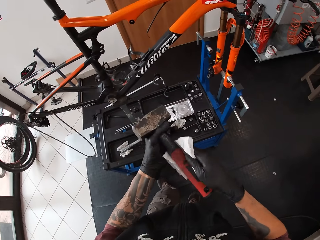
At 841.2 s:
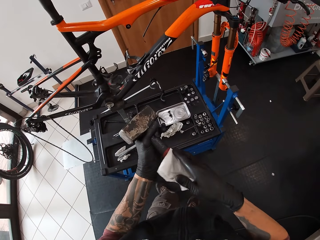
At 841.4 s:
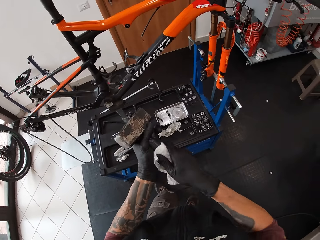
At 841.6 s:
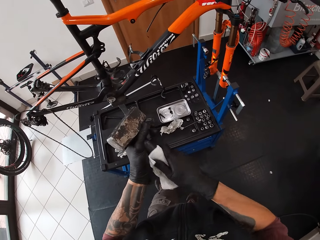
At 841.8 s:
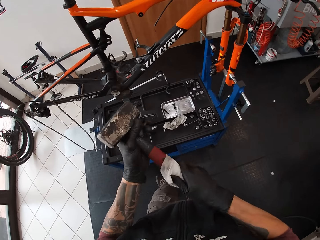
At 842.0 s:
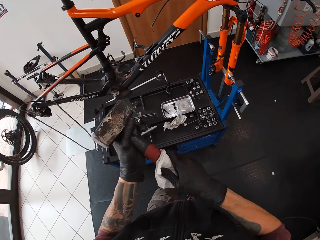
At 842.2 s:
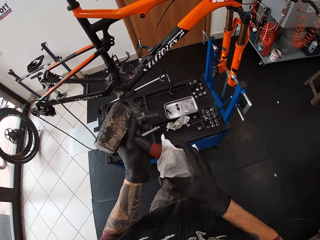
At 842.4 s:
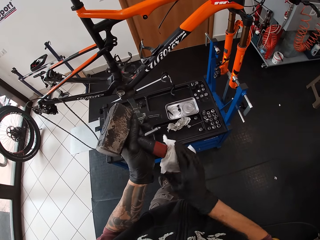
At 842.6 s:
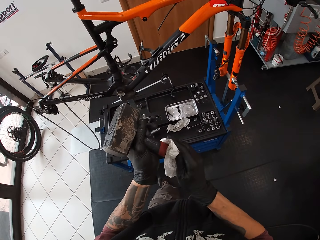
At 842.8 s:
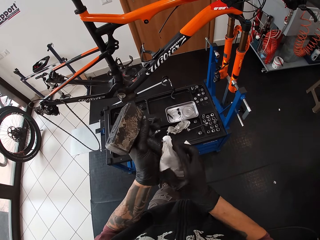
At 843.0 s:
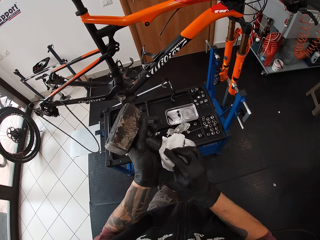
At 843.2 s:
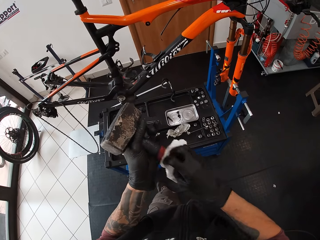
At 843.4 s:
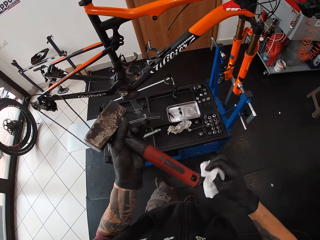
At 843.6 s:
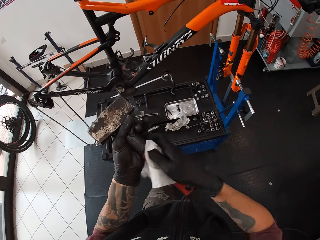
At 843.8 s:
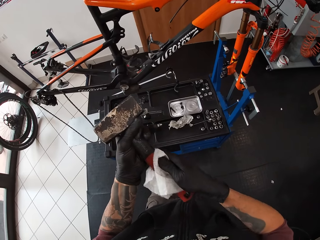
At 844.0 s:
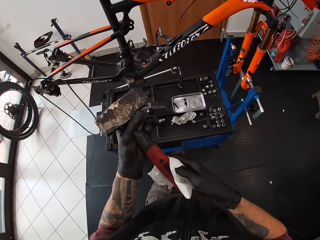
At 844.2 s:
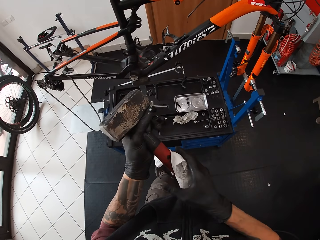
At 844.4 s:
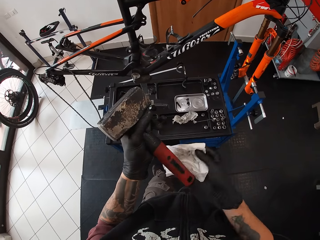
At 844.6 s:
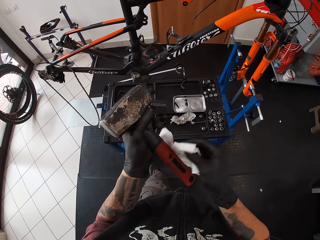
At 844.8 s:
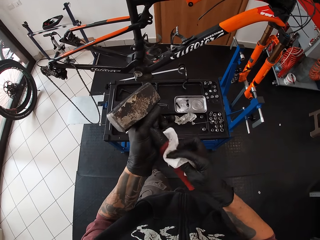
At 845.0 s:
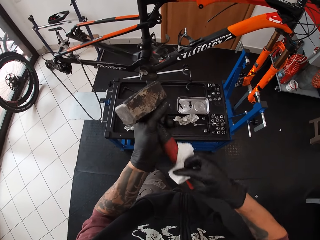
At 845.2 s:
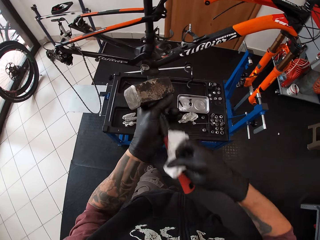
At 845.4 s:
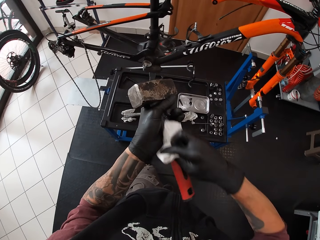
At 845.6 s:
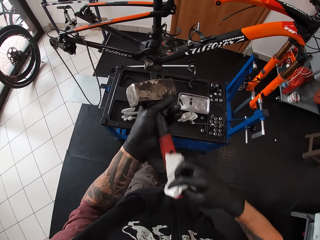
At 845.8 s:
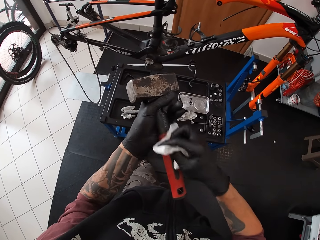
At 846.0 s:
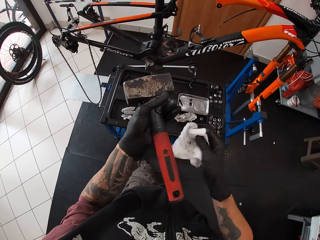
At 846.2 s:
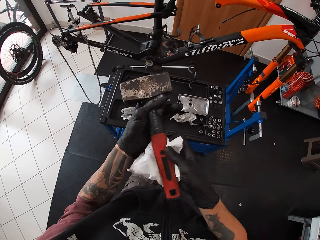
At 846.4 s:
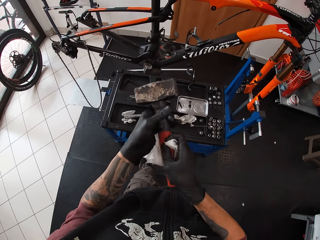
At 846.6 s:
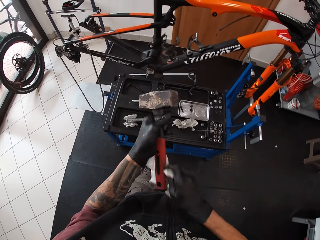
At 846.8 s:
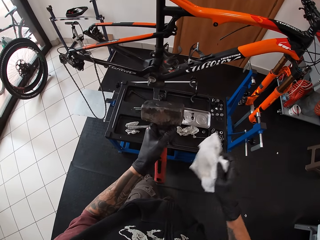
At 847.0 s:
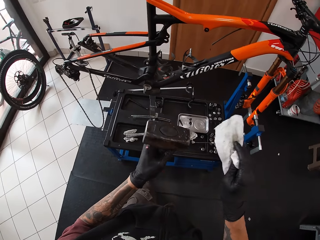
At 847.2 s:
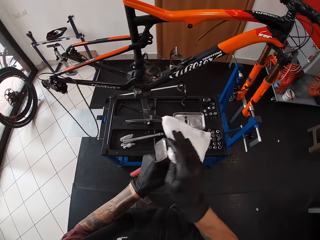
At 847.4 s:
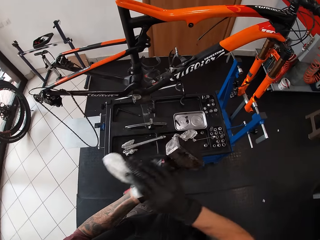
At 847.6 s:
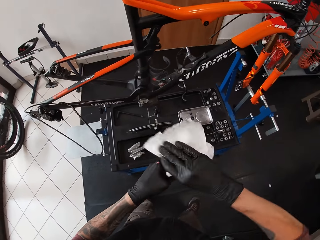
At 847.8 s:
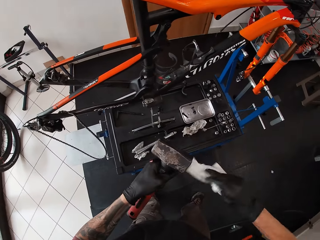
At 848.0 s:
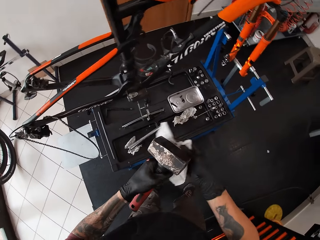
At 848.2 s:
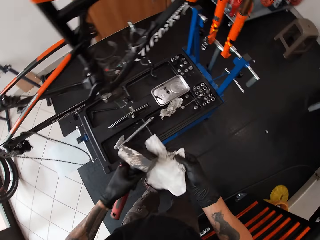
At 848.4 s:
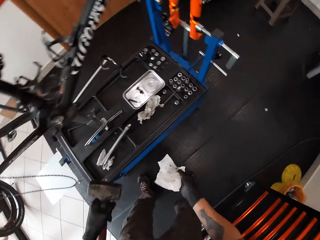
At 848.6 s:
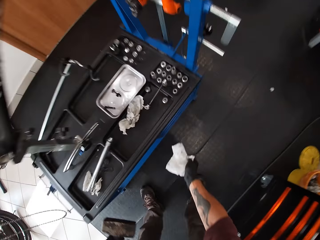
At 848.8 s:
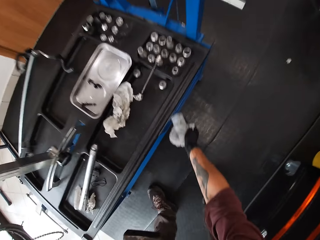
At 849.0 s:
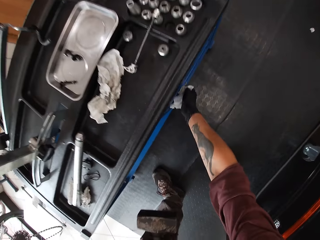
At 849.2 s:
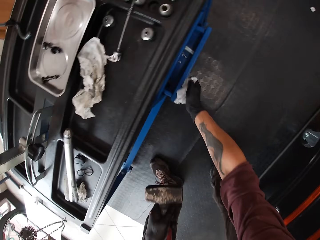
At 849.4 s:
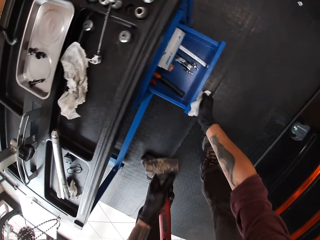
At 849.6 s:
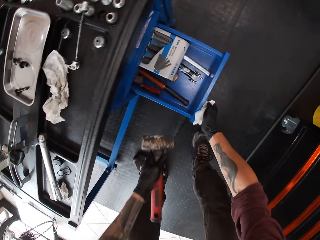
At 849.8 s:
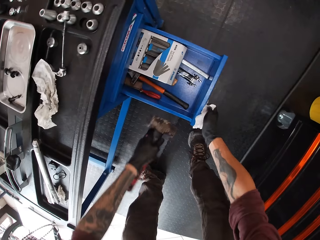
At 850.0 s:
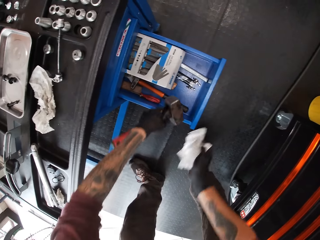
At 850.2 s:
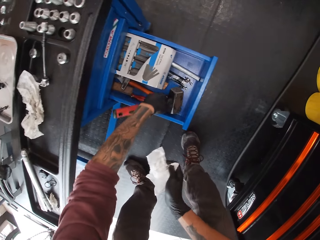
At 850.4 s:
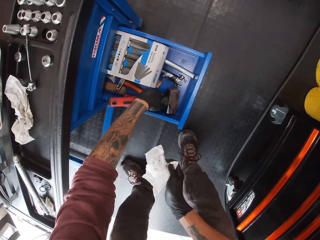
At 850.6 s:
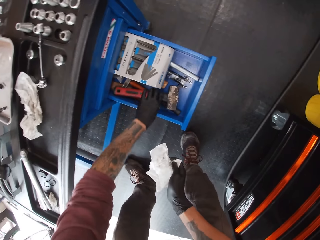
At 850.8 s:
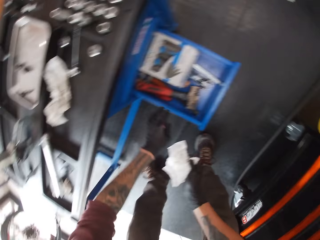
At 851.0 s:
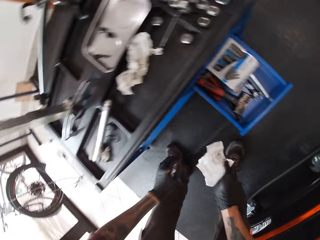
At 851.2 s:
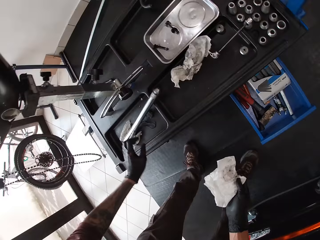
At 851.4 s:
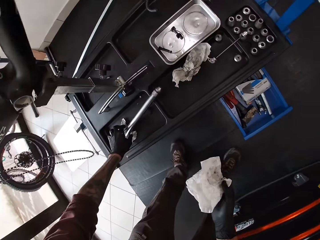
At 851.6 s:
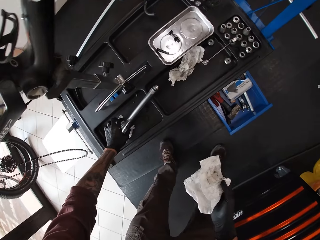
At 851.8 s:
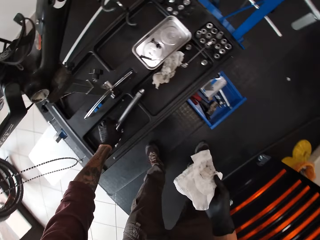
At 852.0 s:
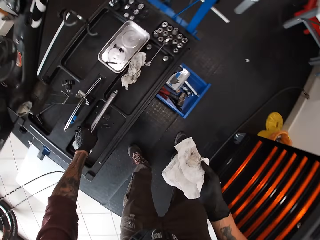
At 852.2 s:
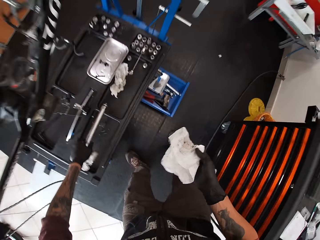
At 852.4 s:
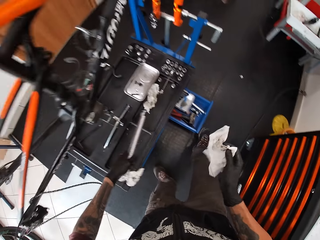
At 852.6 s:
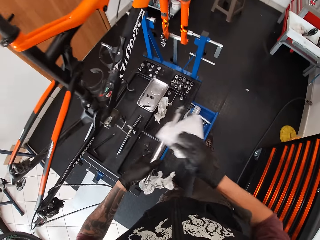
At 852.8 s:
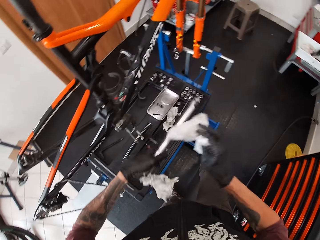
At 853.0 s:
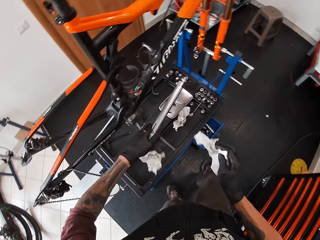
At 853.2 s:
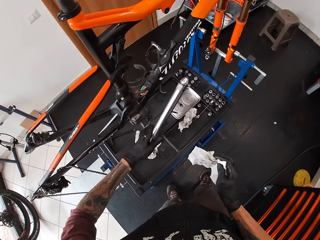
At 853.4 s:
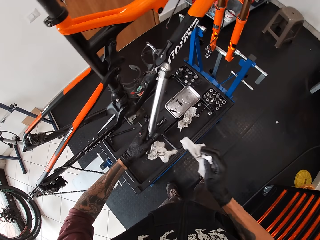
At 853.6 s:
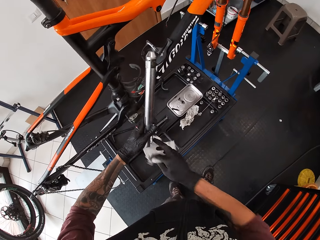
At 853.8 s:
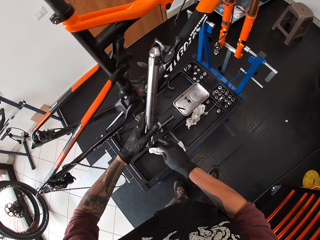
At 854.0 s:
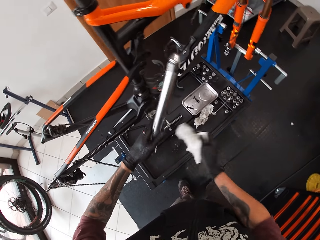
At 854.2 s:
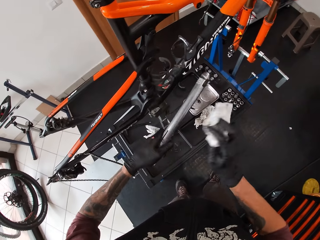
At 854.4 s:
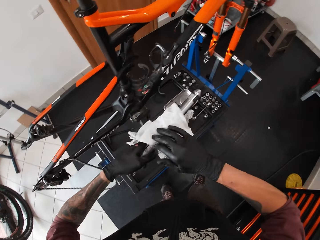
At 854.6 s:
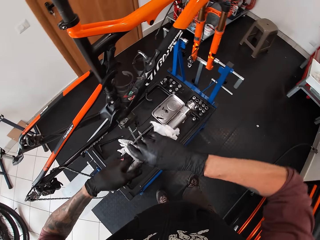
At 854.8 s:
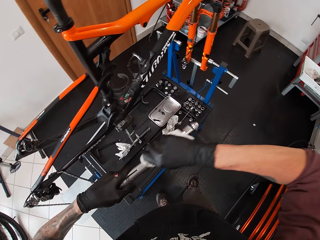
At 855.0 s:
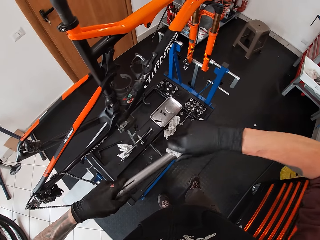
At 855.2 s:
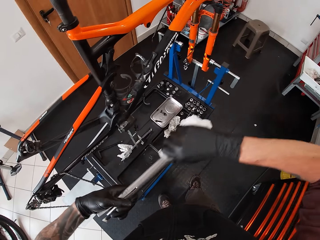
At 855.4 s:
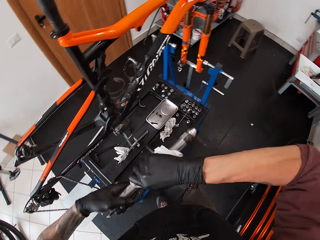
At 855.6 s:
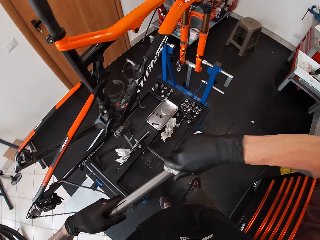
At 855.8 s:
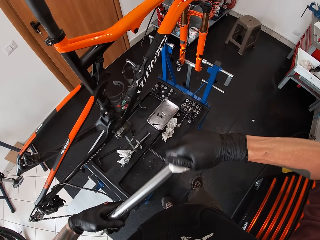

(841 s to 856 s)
The camera wearer cleans the hammer on his left gloved hand with the tissue on his right gloved hand. He opens a drawer with the tissue on his right gloved hand. He drops the hammer in the drawer with his left gloved hand. He picks up a suspension fork or metal from the tool tray with his left gloved hand. He closes the drawer with his right leg. He wipes the metal with the paper wipe in hand. He removes a tissue on the suspension fork with his right gloved hand. He drops the paper wipe hanging on the metal's end. He cleans the suspension fork on his left gloved hand with the tissue on his right gloved hand.

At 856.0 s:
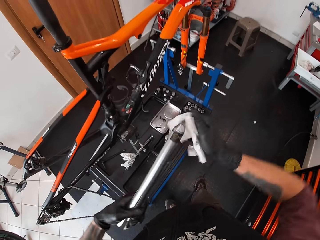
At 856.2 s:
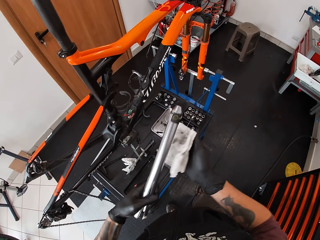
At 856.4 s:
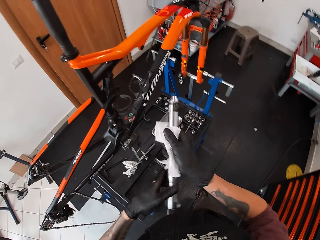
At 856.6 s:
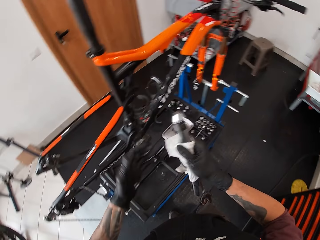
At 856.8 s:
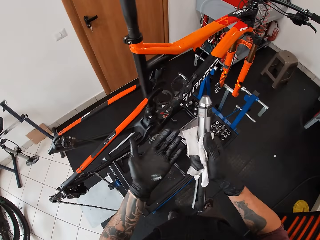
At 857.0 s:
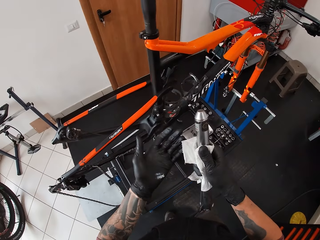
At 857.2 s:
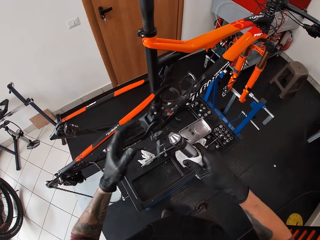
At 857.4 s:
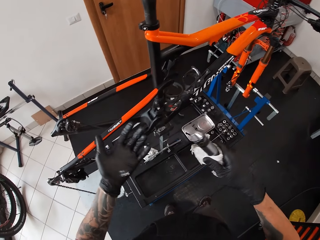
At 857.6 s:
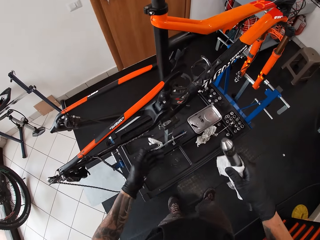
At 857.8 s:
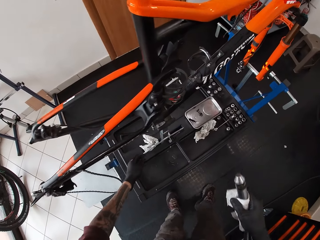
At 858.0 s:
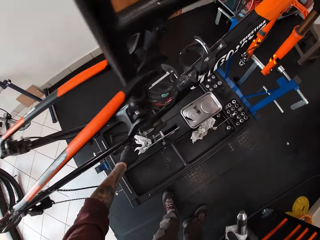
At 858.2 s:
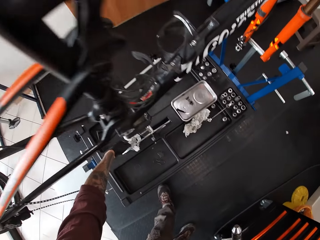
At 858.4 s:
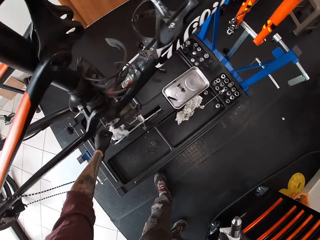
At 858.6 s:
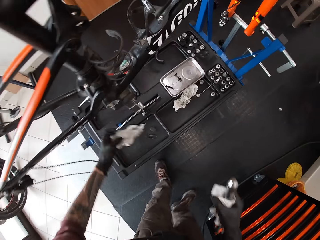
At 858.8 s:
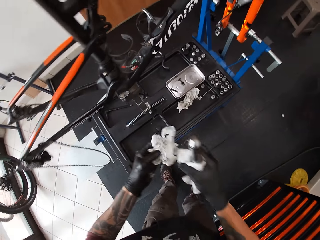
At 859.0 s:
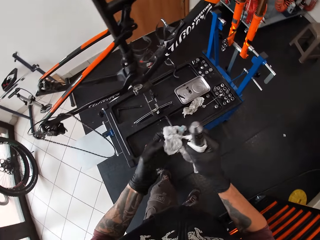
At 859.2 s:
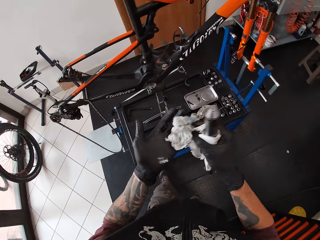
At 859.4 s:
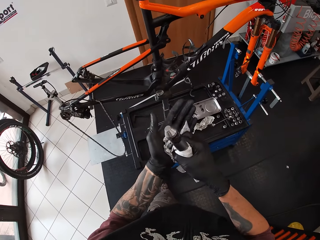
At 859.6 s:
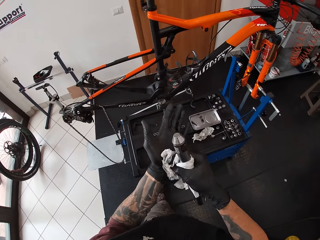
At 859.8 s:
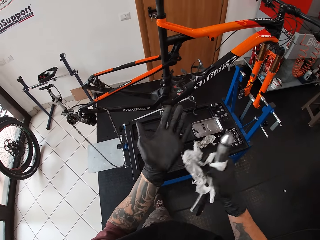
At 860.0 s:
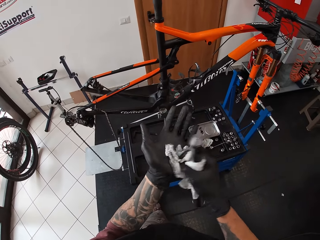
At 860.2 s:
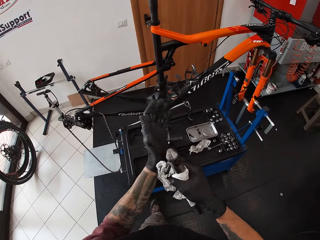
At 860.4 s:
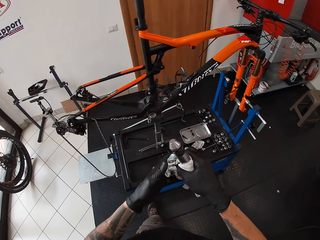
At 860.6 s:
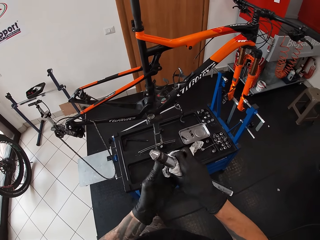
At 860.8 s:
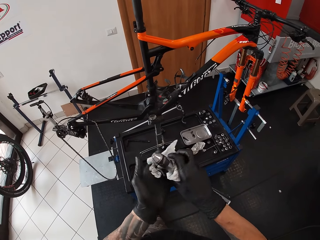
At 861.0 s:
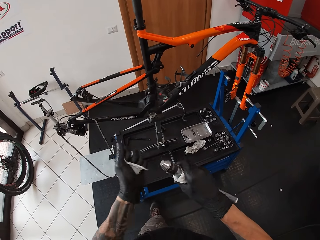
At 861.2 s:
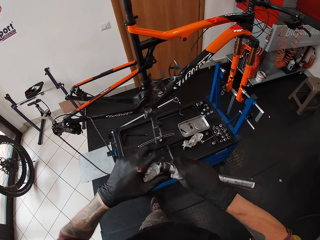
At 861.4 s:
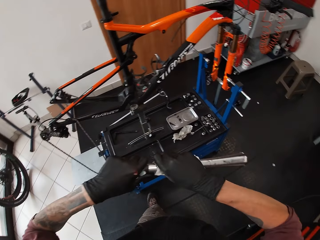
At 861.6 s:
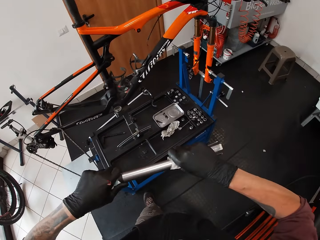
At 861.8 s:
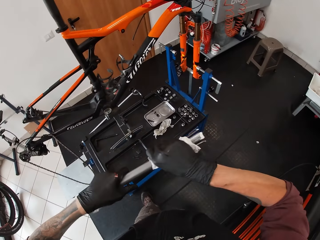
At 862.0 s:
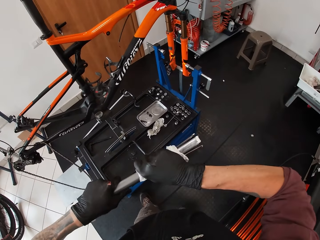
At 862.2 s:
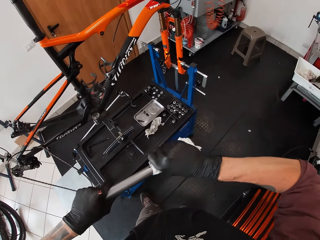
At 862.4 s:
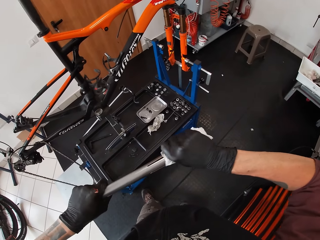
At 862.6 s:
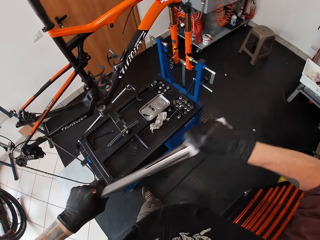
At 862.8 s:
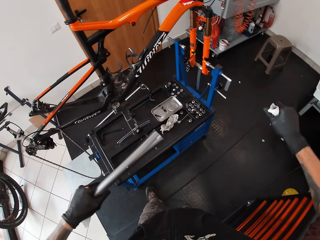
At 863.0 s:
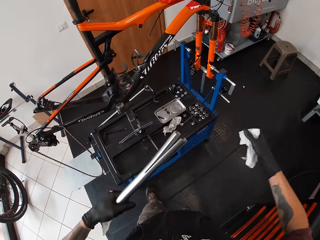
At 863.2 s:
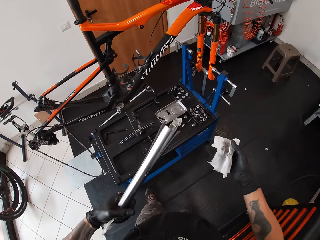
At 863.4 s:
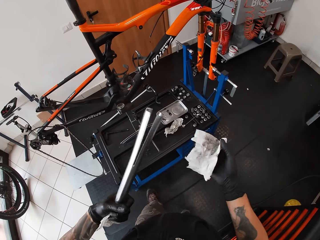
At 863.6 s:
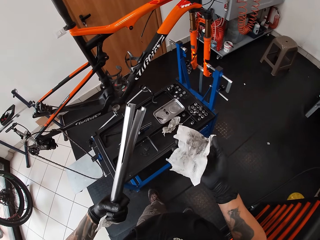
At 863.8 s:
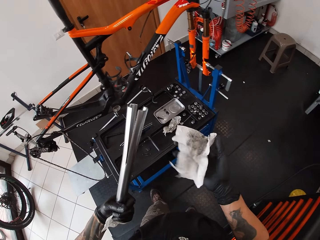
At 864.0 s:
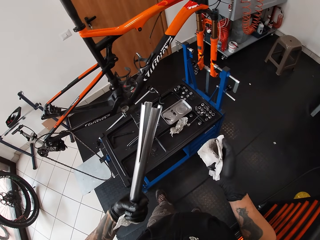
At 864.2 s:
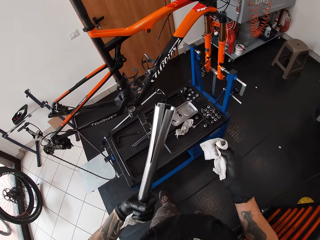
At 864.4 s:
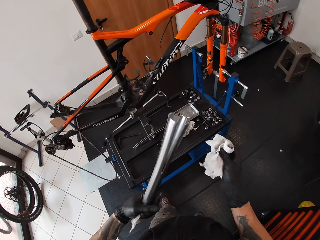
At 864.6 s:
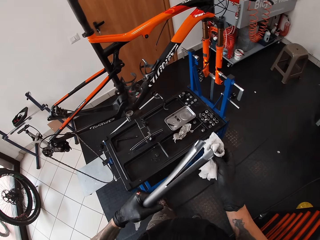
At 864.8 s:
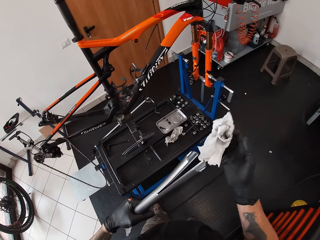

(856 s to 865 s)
The camera wearer stares at his left hand glove. He picks up the tissue from the tool tray with his left gloved hand. He passes the tissue from his left gloved hand to his right gloved hand. He cleans his left gloved hand with the tissue on his right gloved hand. He passes the tissue from his right gloved hand to his left gloved hand. He folds the paper wipe in his left hand. He cleans the suspension fork on his left gloved hand with the tissue on his right gloved hand.
